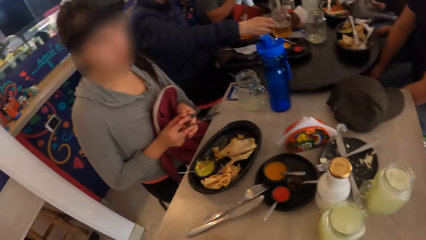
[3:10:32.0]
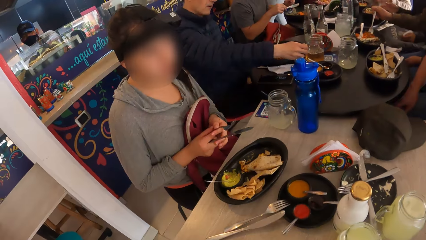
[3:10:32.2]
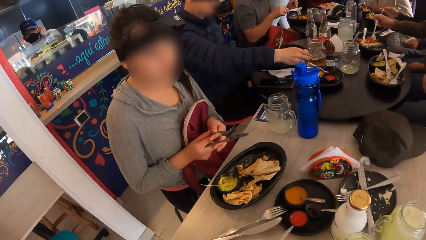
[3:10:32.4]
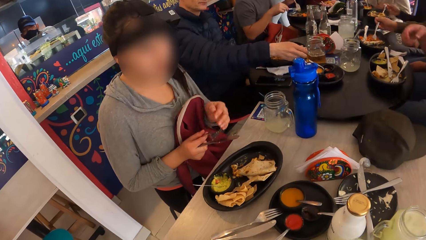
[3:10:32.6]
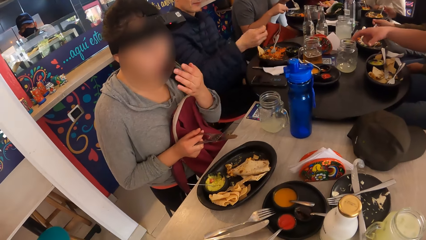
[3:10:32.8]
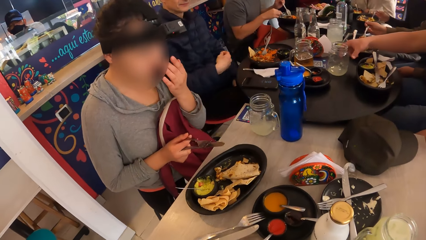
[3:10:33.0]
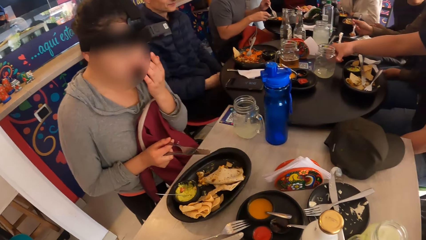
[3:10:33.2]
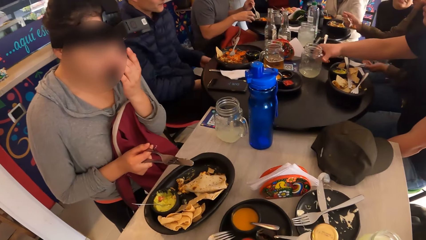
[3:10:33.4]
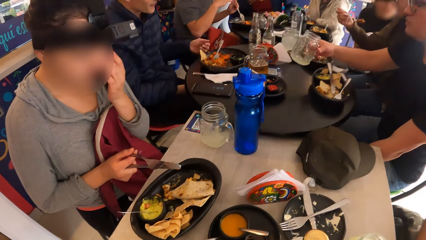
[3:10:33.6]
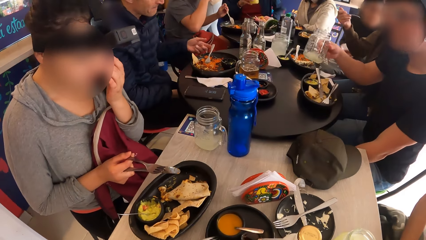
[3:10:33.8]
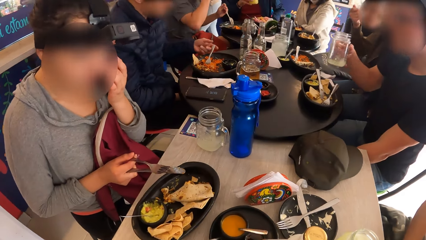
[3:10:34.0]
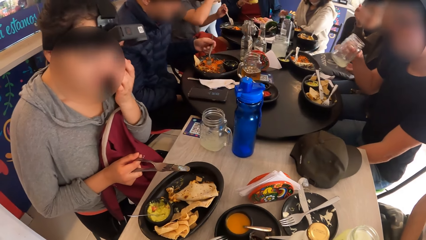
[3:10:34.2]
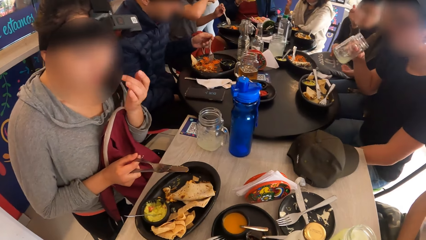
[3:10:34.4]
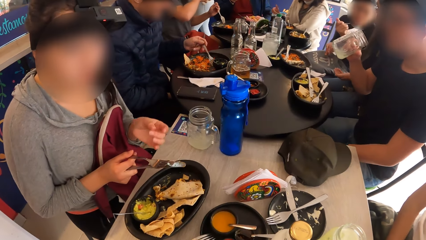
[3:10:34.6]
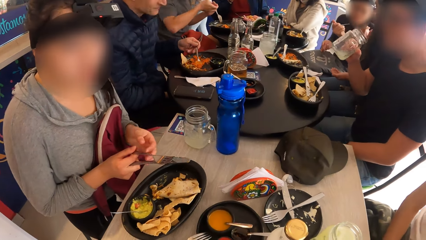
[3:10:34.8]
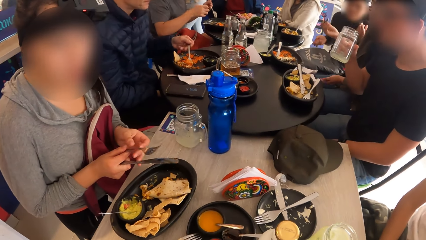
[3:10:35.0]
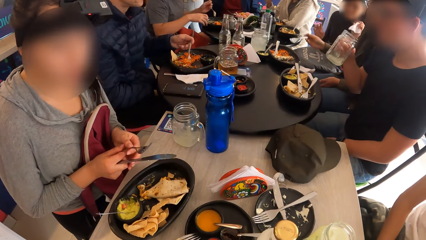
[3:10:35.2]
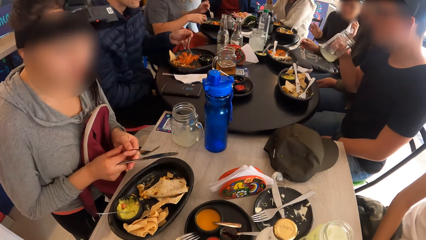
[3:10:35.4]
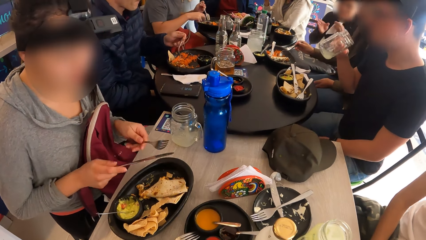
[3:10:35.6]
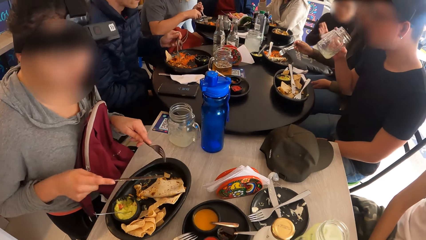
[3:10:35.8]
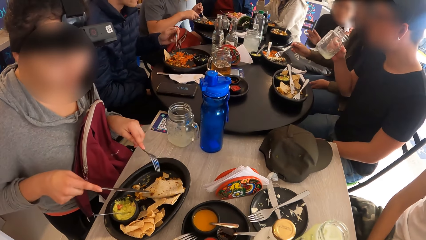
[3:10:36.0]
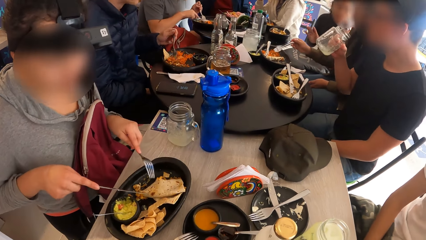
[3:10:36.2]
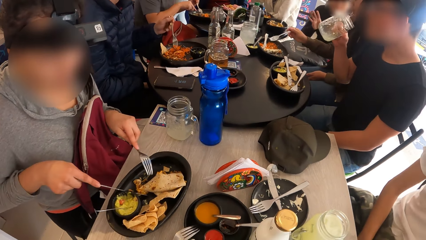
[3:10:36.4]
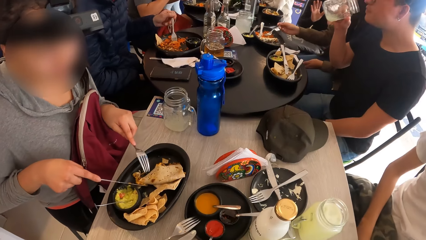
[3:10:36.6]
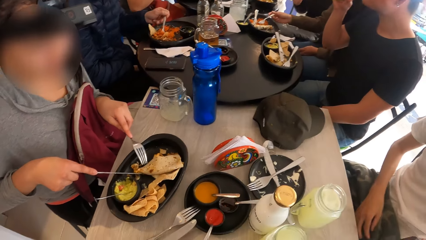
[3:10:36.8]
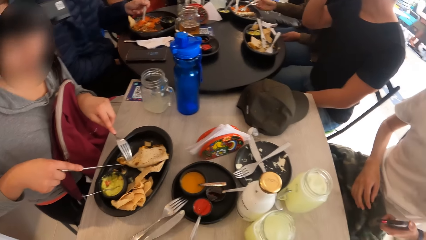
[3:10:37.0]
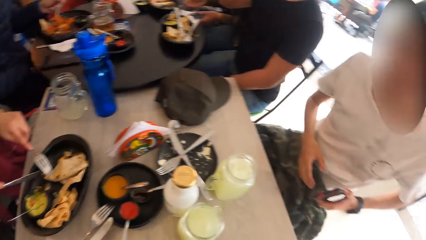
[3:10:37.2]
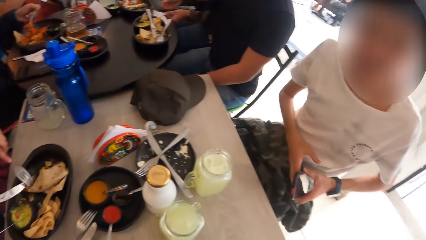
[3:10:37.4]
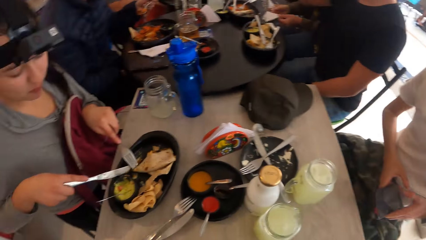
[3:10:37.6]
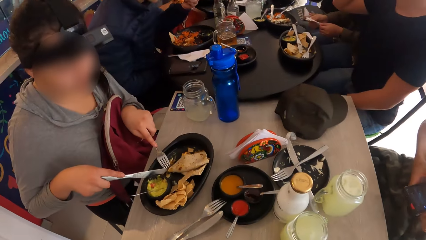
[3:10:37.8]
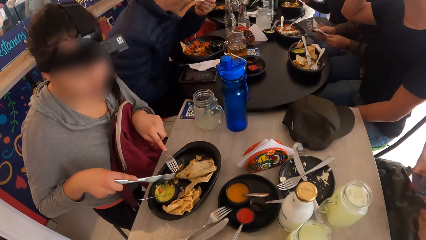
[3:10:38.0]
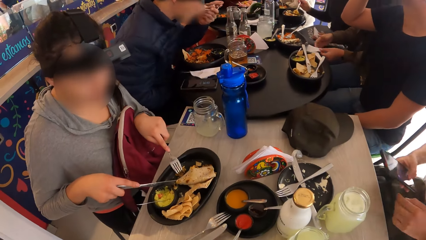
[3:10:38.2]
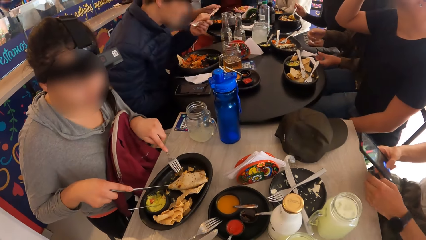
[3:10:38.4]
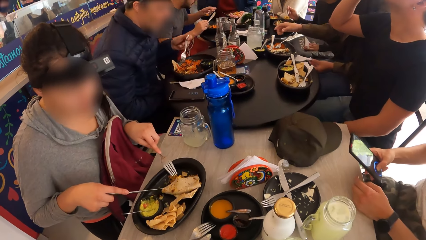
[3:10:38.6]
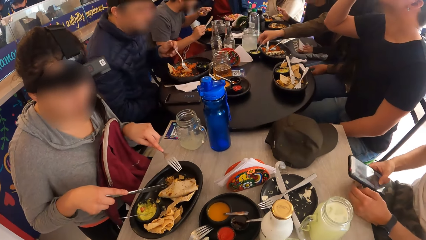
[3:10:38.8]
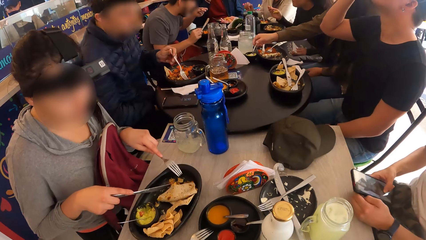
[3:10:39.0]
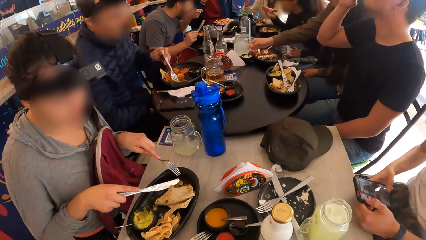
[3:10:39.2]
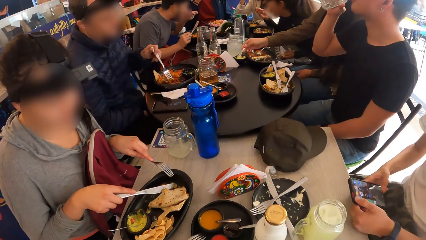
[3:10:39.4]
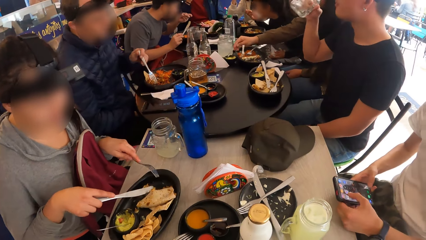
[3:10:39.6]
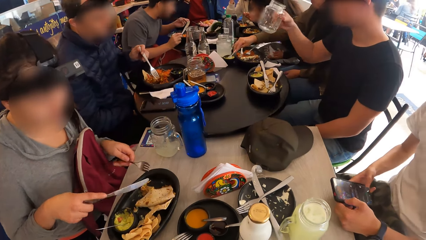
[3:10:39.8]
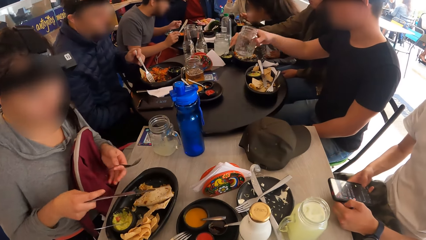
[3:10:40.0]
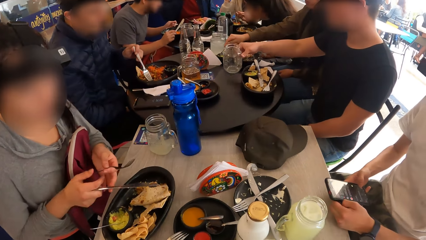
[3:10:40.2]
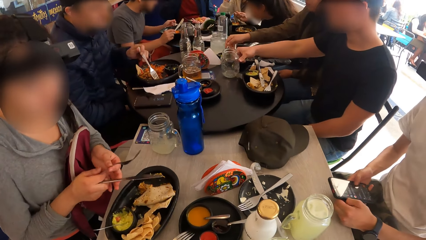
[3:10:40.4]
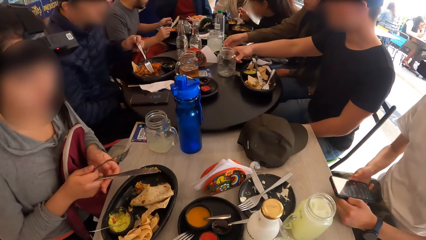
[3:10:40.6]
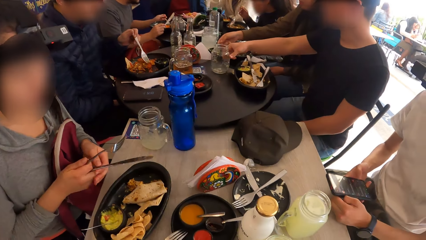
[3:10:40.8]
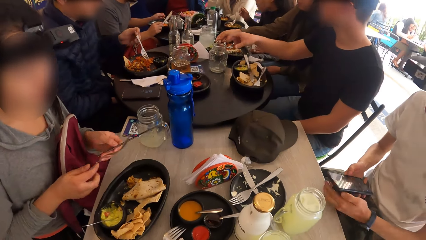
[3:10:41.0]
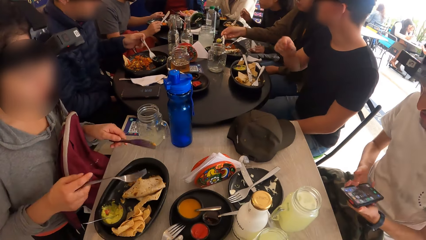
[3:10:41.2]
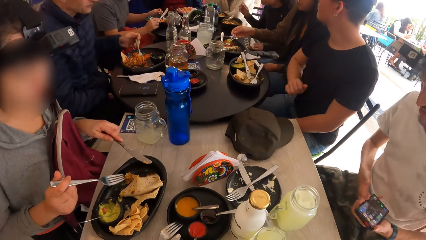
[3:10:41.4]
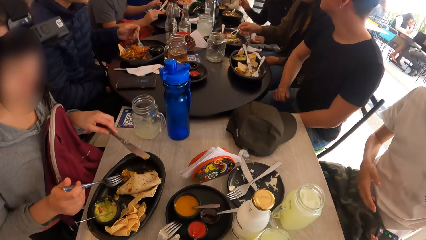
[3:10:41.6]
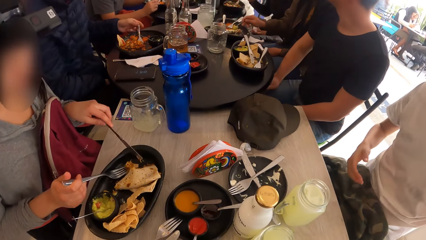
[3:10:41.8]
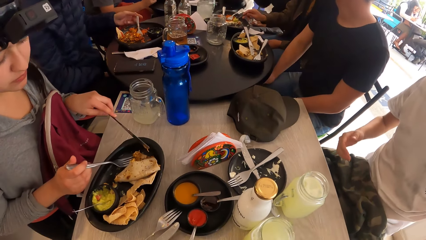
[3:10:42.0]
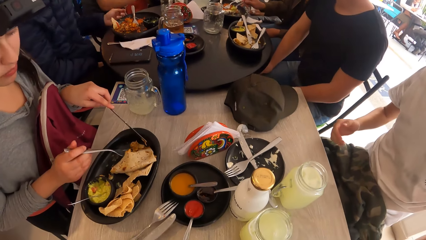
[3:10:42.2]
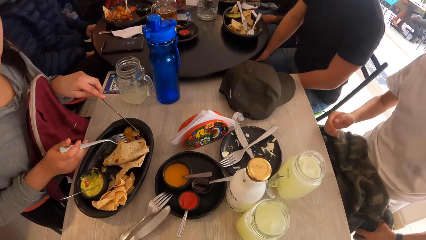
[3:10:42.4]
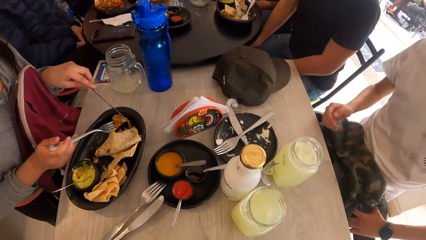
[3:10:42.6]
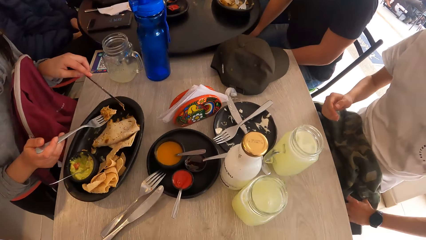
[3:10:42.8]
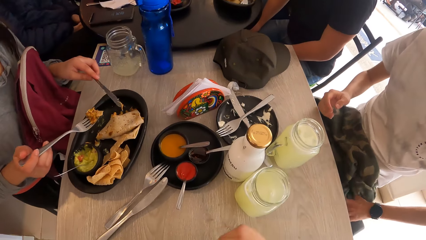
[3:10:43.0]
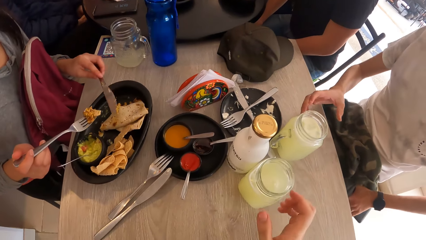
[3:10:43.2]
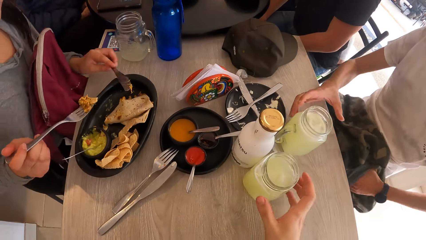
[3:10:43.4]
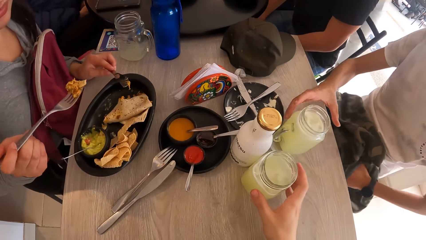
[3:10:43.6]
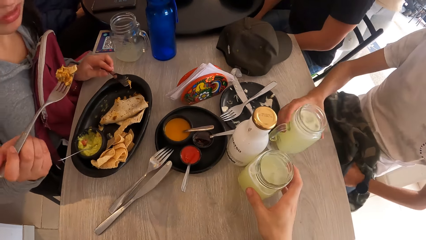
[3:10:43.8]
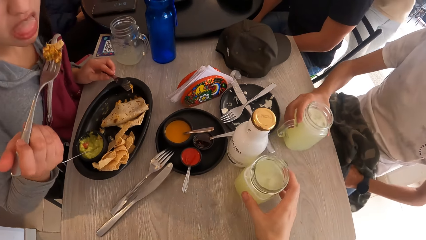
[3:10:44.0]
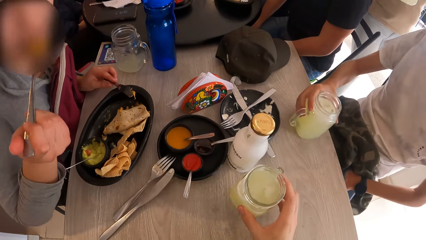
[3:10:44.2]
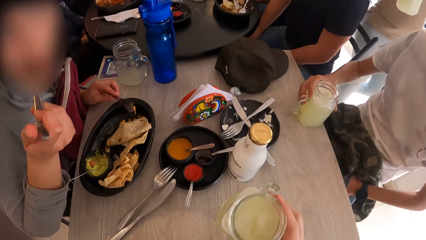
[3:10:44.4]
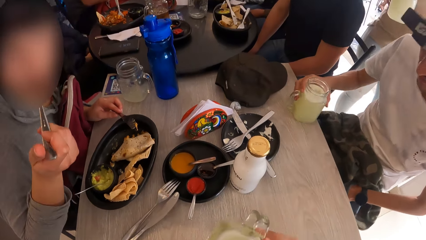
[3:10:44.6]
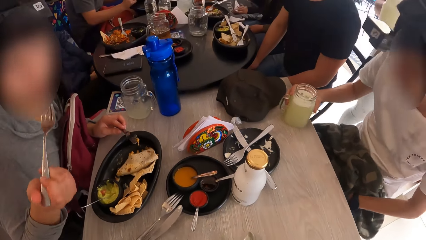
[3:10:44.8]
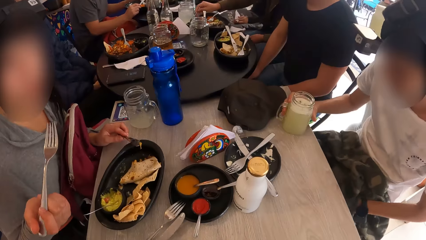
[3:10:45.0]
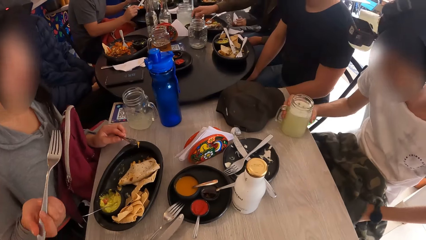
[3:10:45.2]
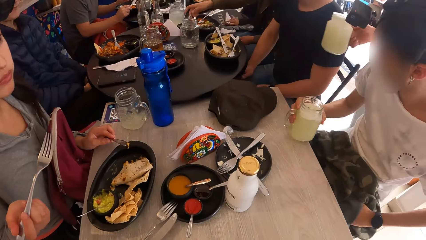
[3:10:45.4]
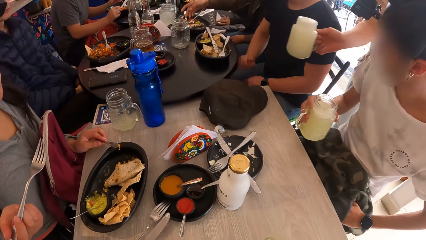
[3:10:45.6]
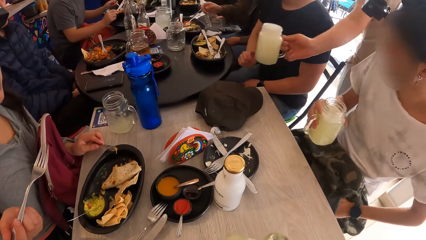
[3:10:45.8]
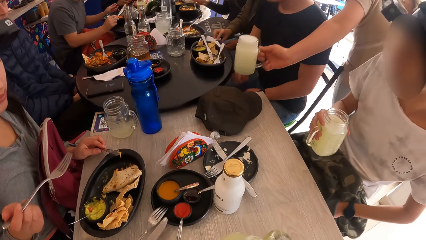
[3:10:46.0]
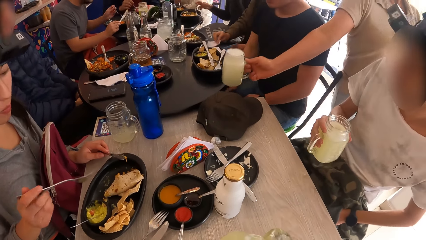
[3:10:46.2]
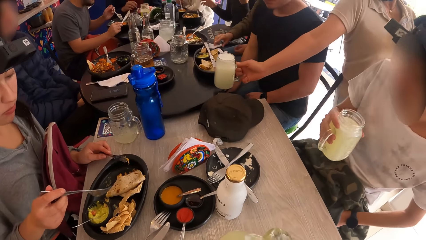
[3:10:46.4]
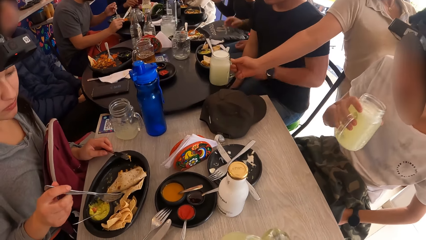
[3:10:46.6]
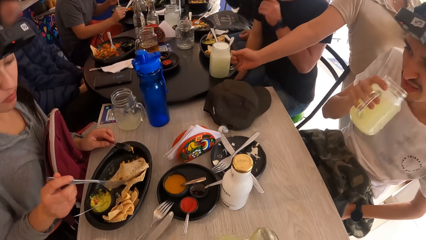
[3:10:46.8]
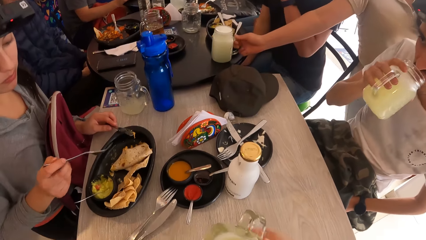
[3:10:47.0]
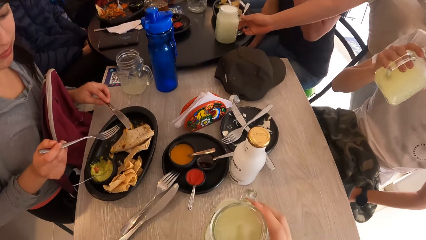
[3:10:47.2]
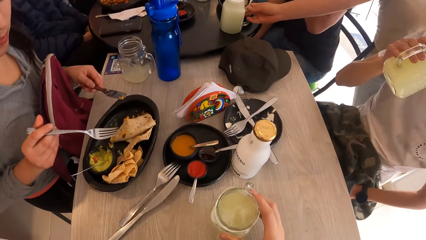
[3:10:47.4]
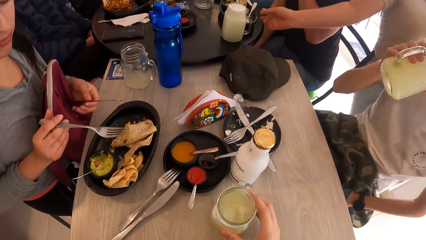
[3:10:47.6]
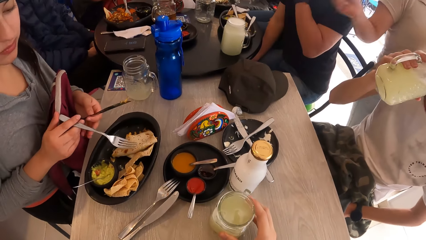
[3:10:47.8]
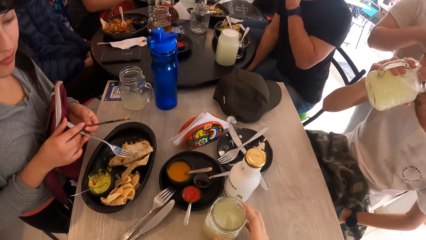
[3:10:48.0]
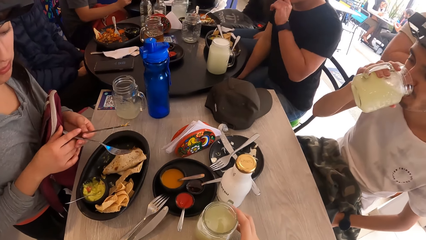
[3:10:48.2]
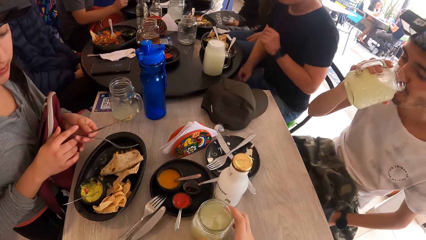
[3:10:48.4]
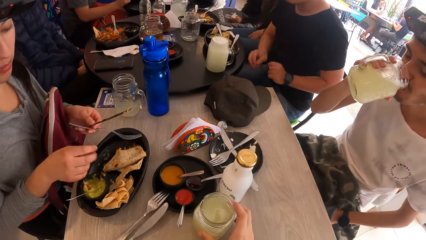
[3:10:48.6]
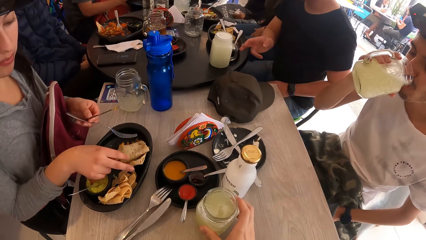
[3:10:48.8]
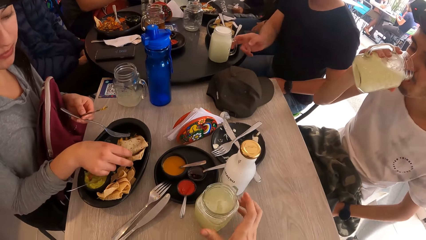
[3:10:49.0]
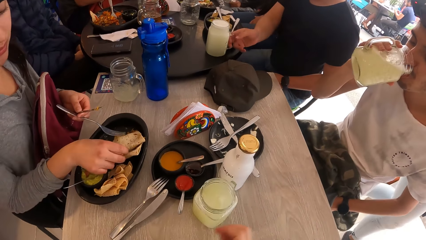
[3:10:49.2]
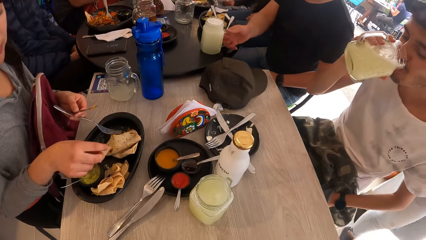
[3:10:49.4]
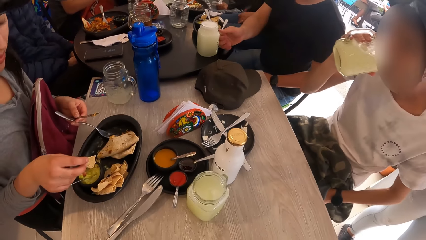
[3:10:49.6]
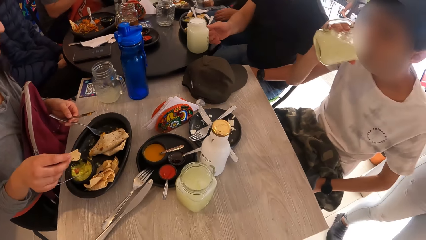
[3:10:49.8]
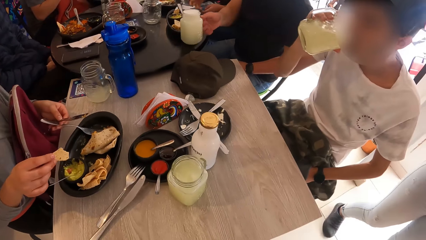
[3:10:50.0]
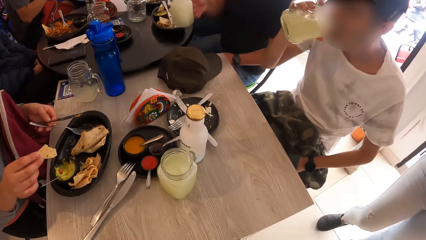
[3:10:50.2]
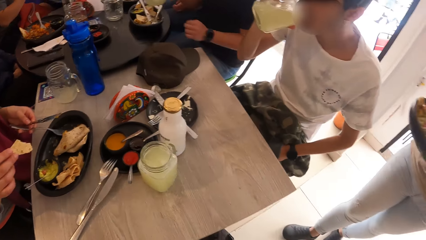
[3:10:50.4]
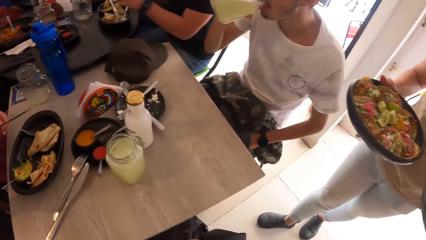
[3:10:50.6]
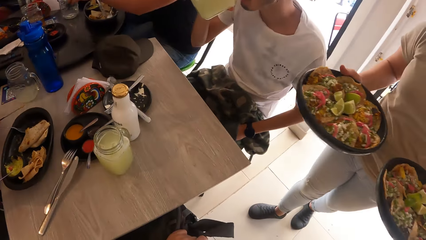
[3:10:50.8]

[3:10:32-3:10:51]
The camera wearer stares at the table. The man holds a mobile device with both hands and operates the mobile device with both hands. The woman switches the knife and the fork in her hands. The man dips the phone in his pocket with his left hand. The camera wearer stares at the table. He picks a mini jar from the table with his right hand. The man moves a mini jar on the table with his right hand. The camera wearer drinks juice. The man drinks from the mini jar with his right hand. The camera wearer drops the mini jar on the table with his right hand. The woman holds the knife and the fork with her left hand and eats the taco from the plate with her right hand. Another lady places food on the table.
